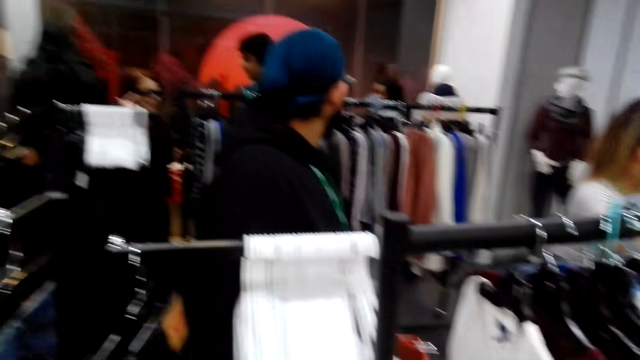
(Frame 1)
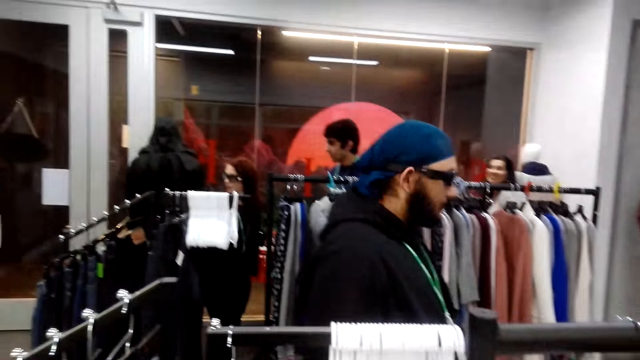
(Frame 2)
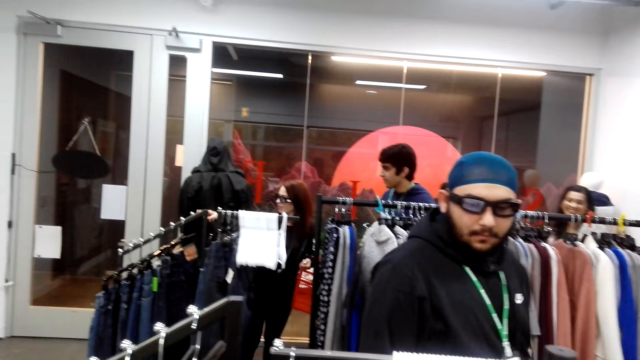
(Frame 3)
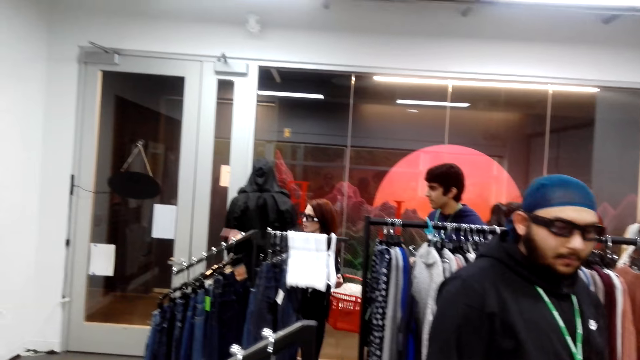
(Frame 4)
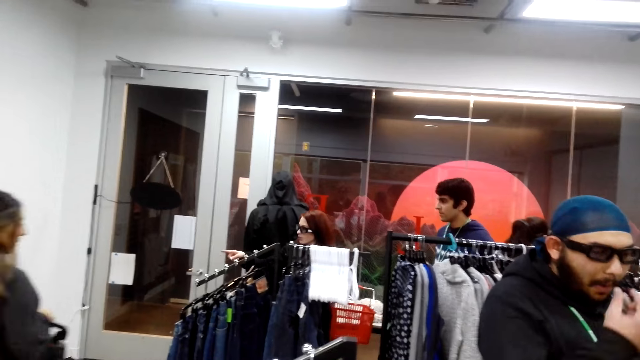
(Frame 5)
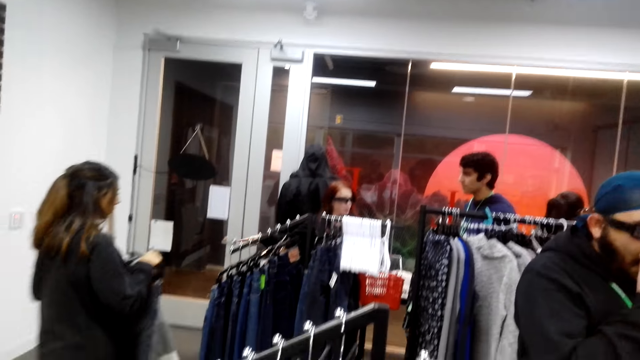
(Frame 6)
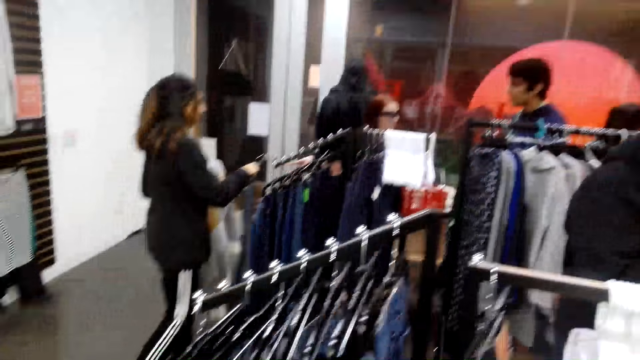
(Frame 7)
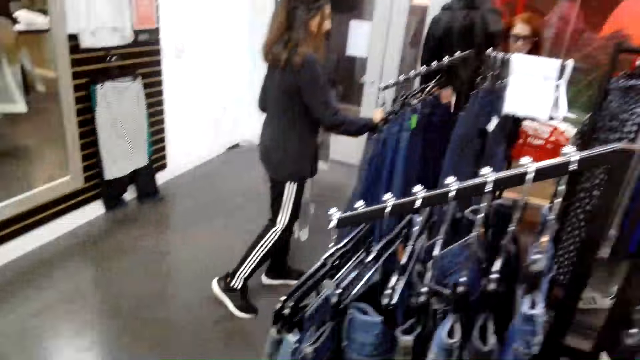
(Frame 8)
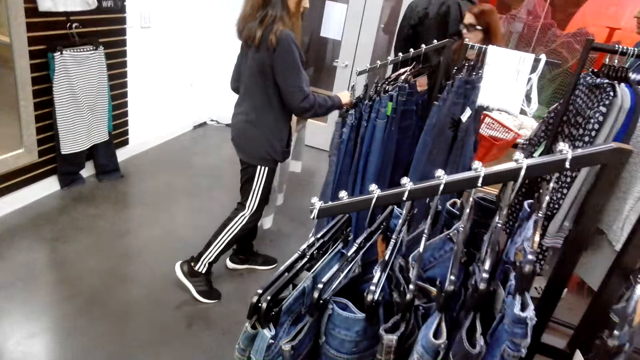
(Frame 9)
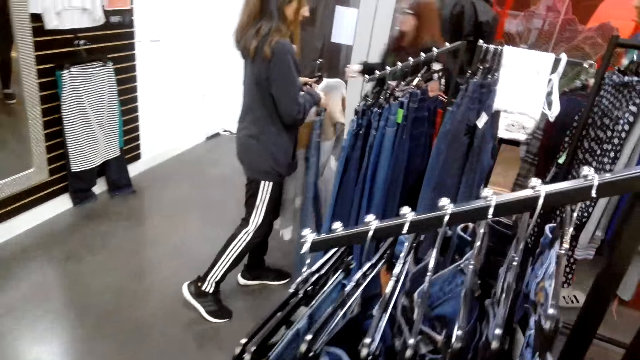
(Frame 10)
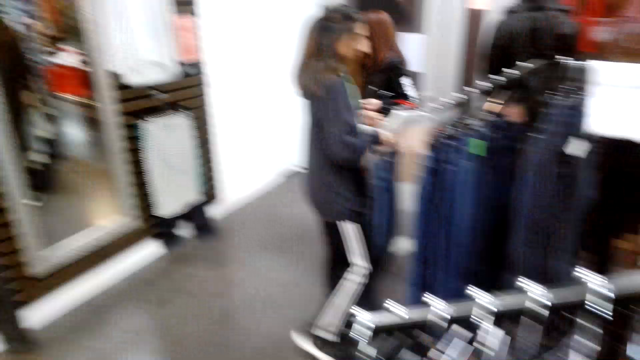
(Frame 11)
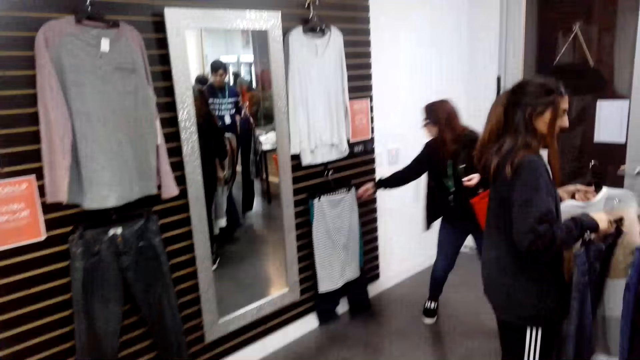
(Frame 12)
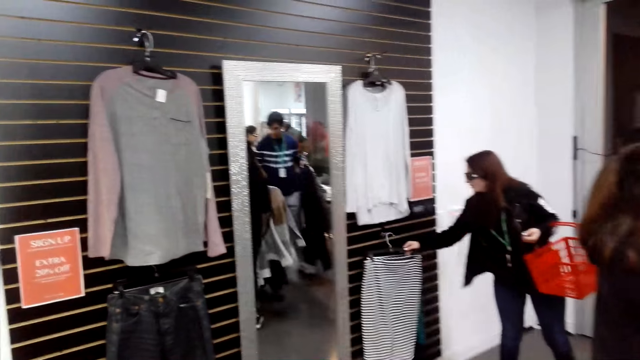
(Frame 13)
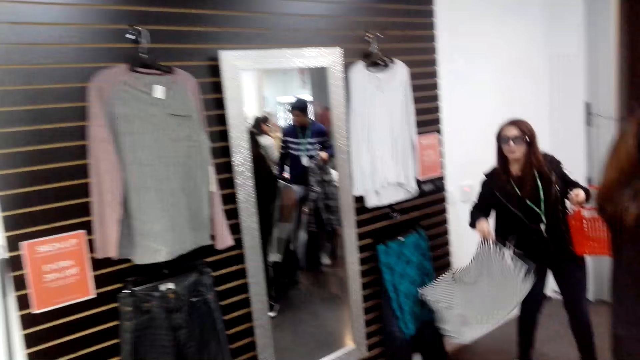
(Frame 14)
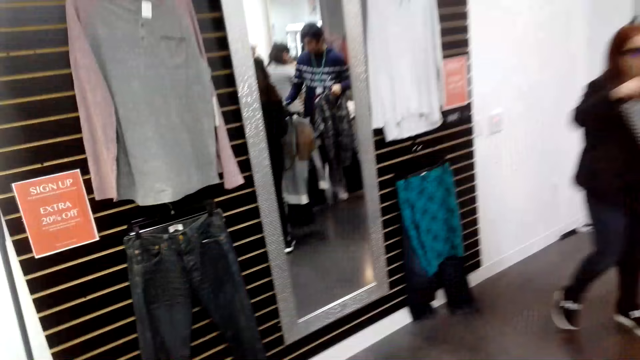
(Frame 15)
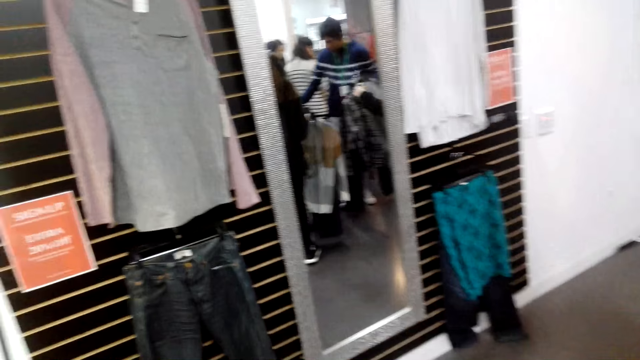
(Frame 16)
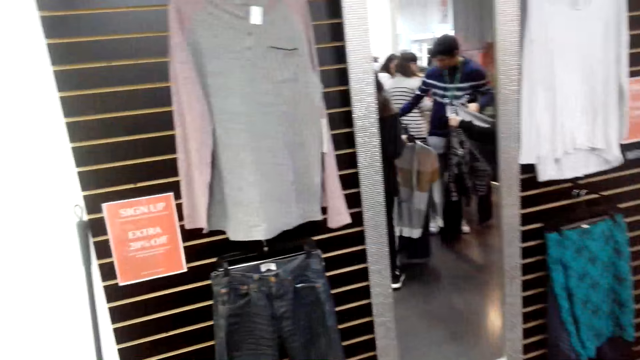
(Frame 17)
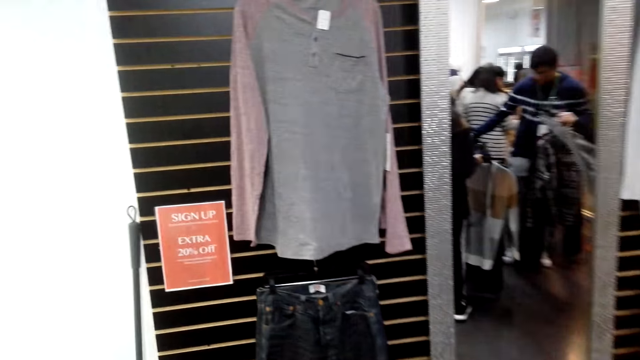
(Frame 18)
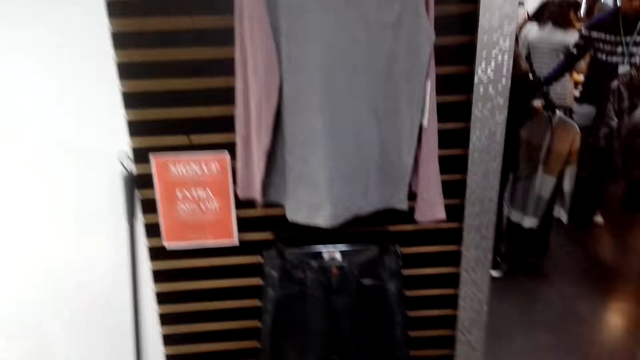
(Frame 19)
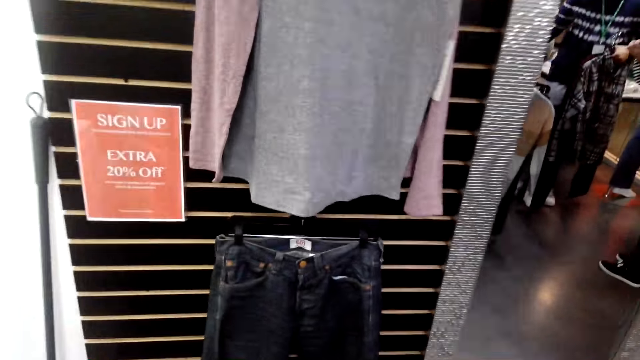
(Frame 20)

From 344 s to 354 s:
A man looks around. A woman walks around. Another man walks around. Another woman hangs the cloth. The first woman walks around. The first woman picks up a skirt. The first woman walks around.

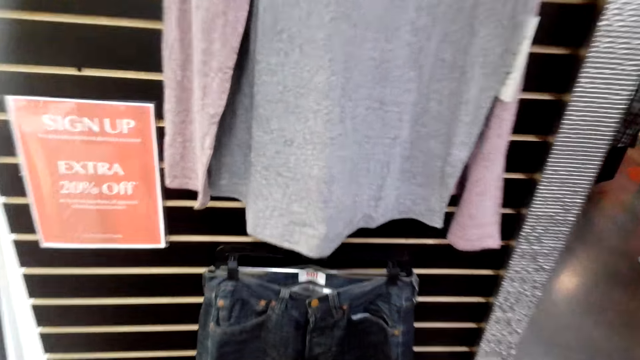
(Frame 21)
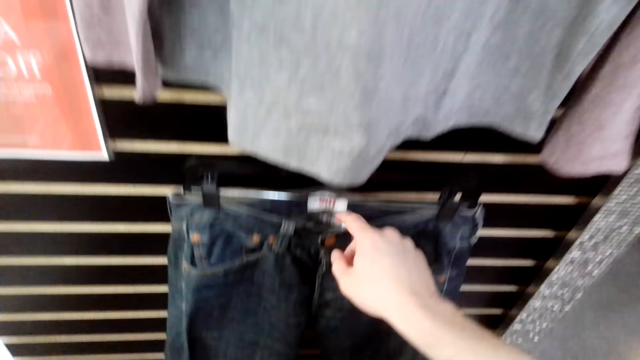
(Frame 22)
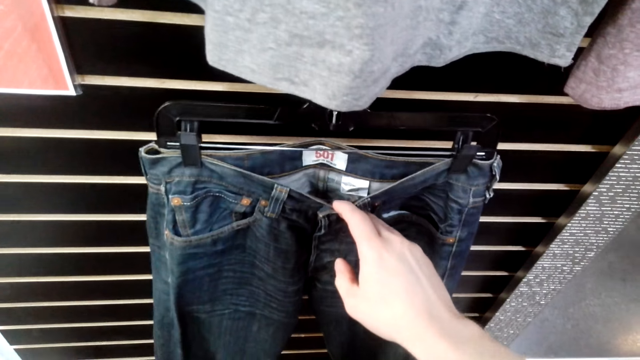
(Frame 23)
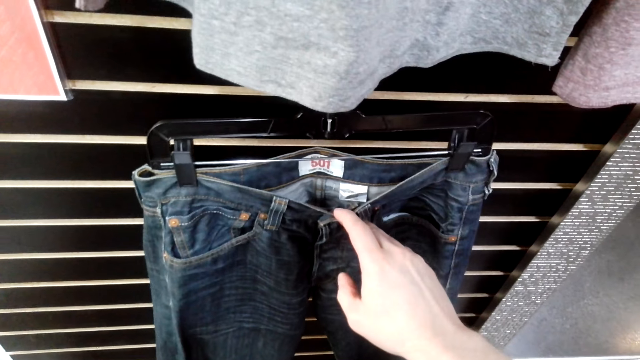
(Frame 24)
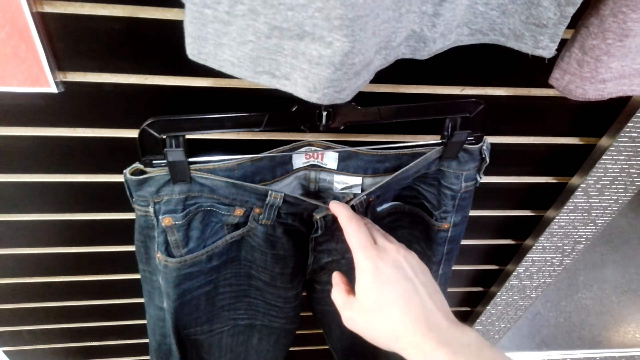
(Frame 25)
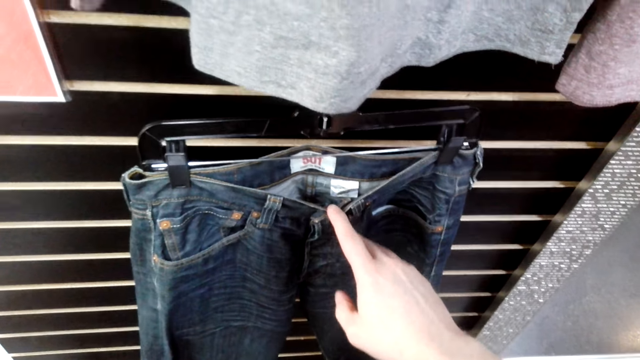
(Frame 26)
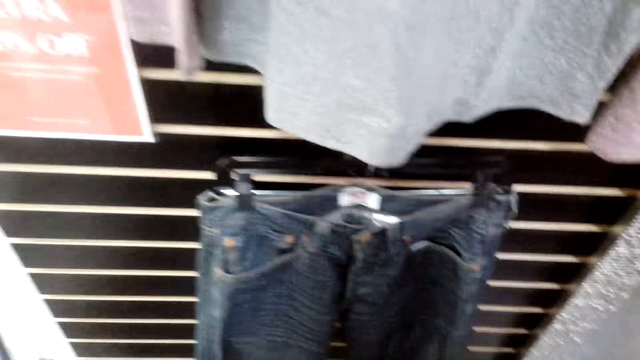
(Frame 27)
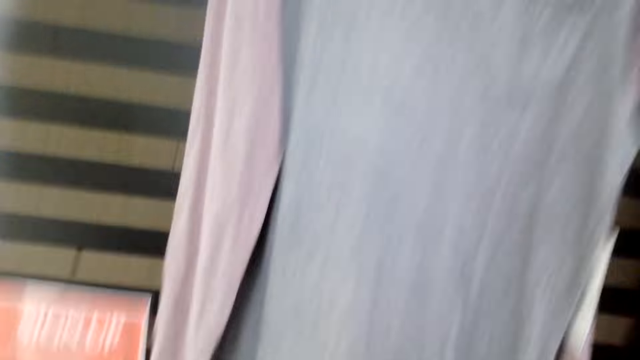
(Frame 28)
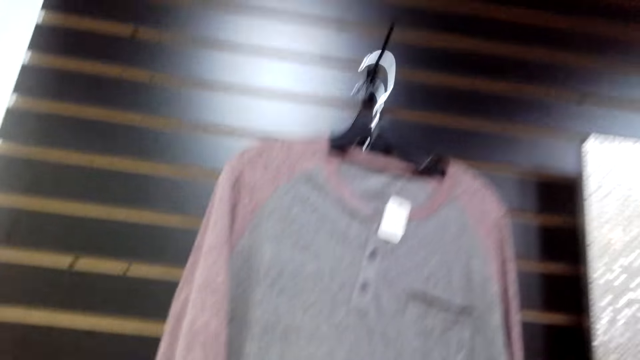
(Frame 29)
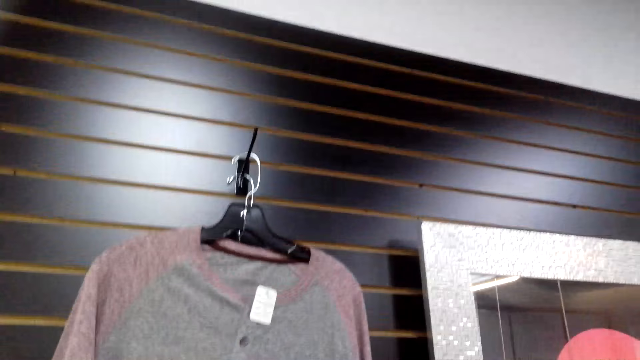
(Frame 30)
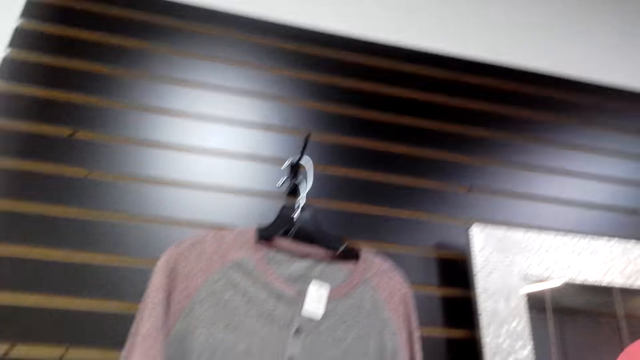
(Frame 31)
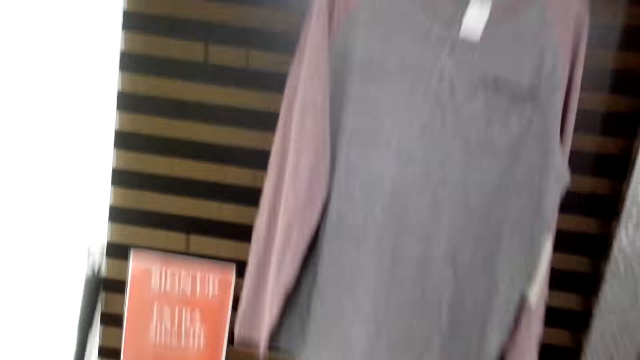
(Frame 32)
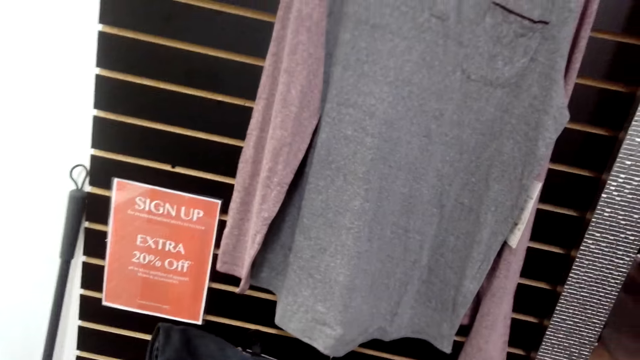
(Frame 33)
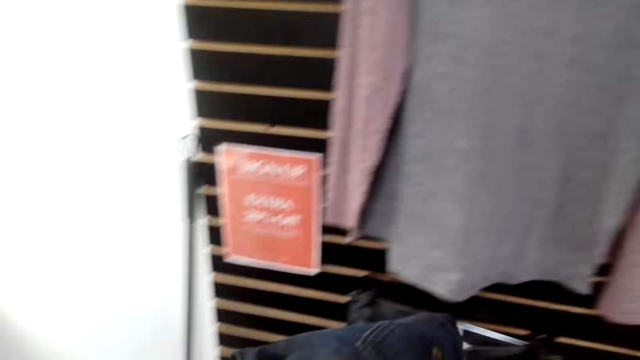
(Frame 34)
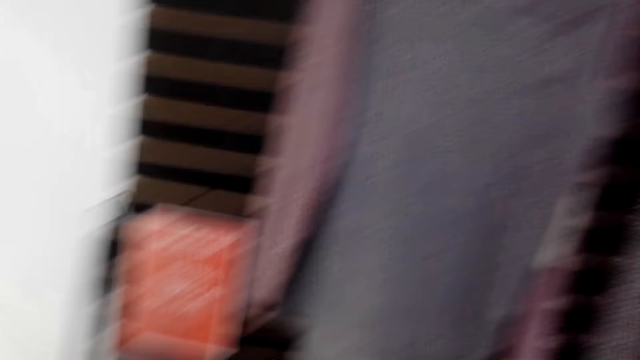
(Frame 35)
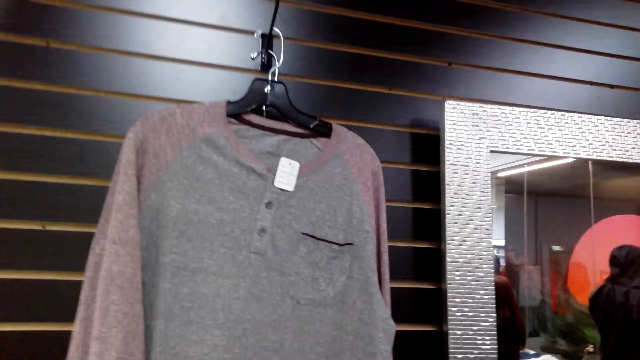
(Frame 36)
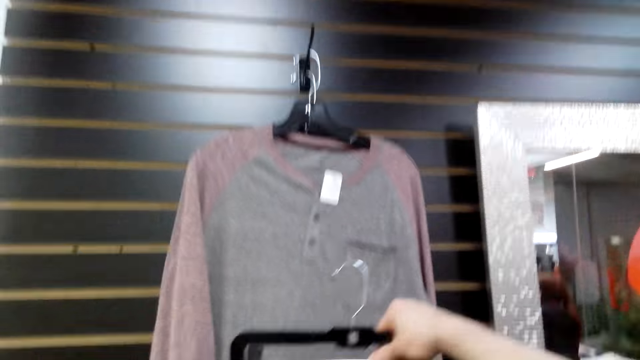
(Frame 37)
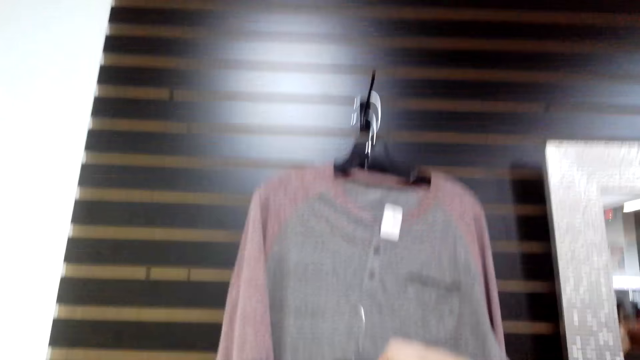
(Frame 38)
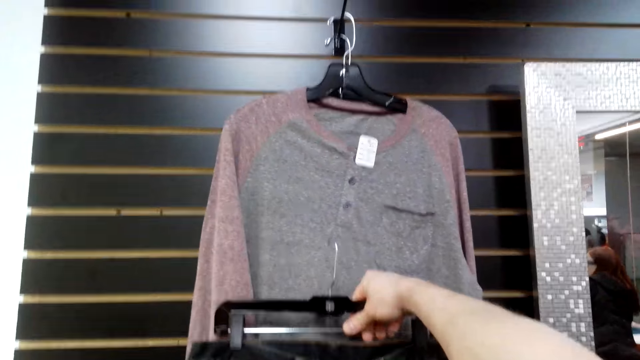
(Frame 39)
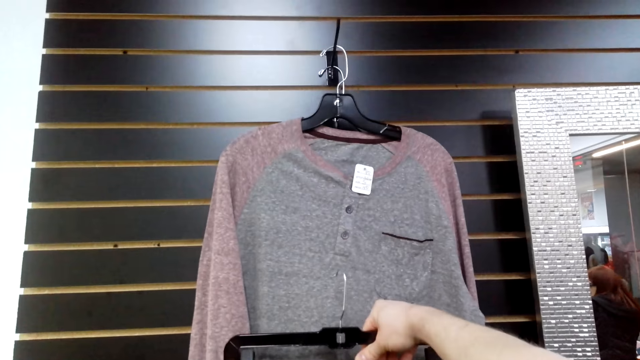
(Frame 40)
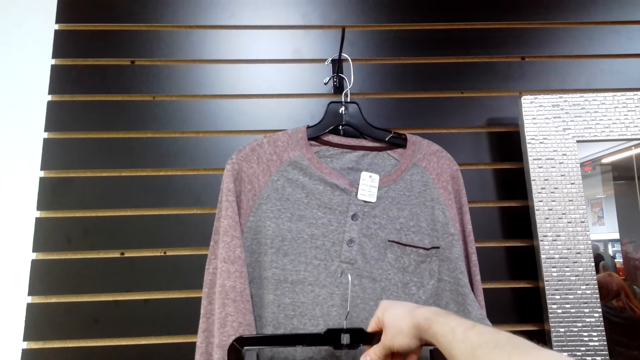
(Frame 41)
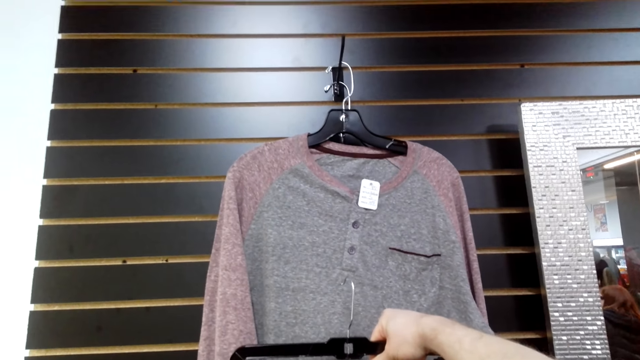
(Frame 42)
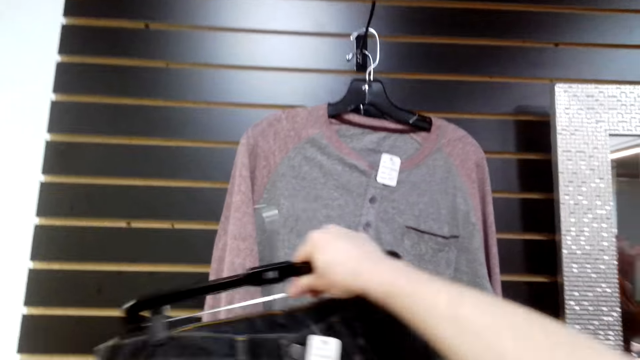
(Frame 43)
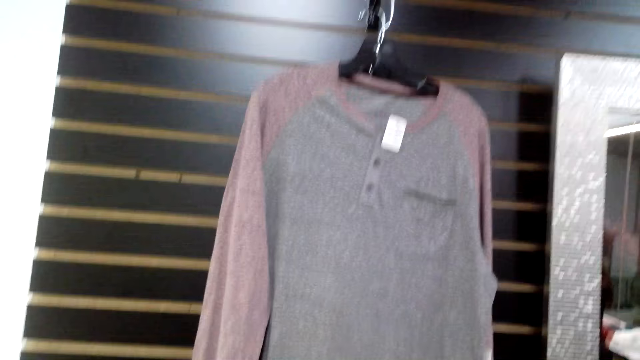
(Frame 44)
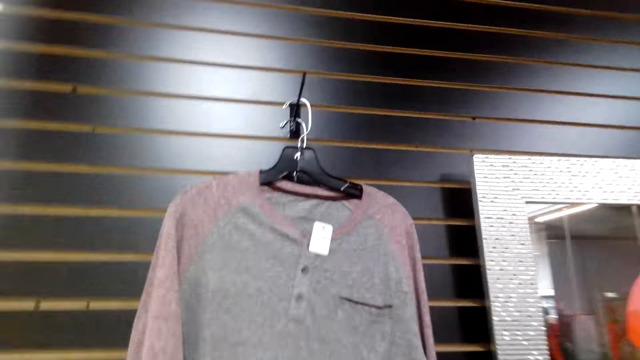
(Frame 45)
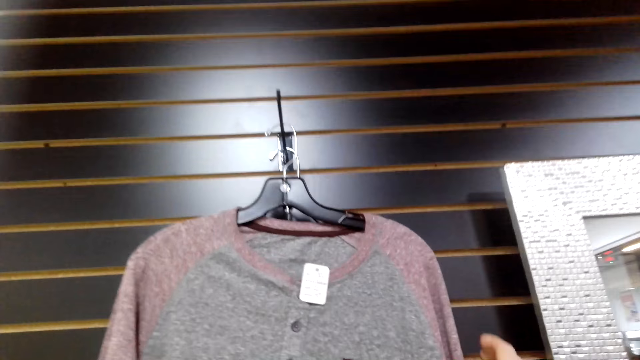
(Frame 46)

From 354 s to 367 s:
The camera wearer touches the cloth. They look at a pant. They look around. They lift the cloth.
